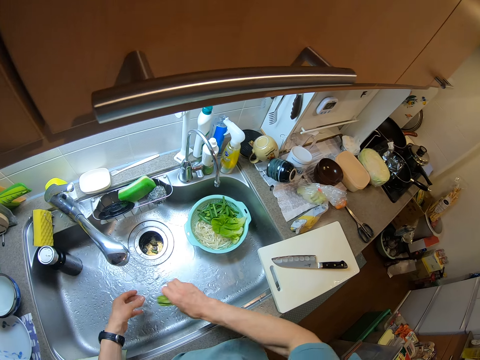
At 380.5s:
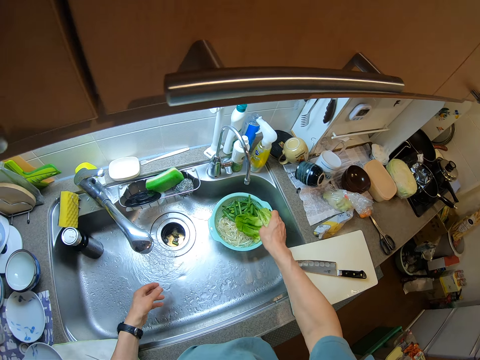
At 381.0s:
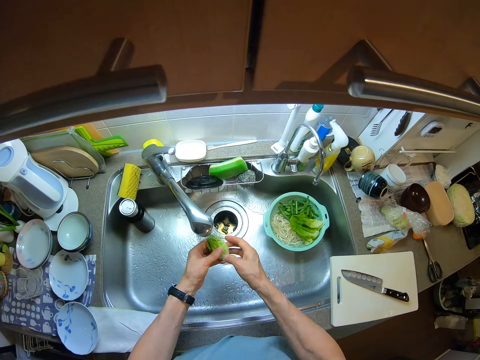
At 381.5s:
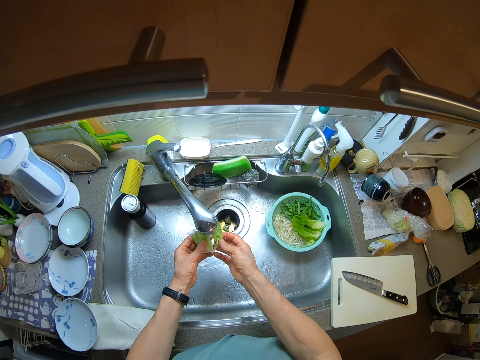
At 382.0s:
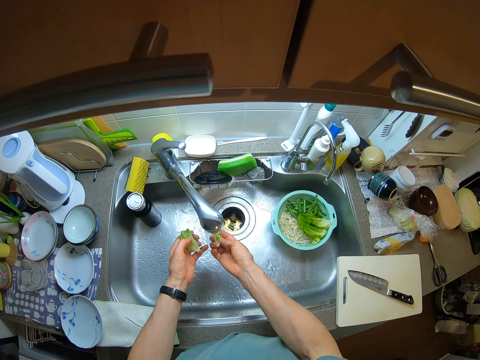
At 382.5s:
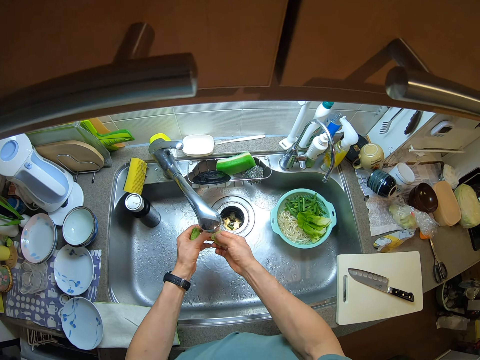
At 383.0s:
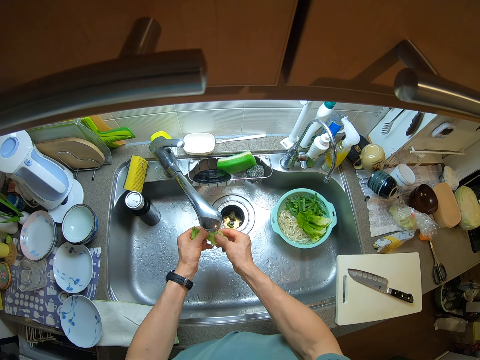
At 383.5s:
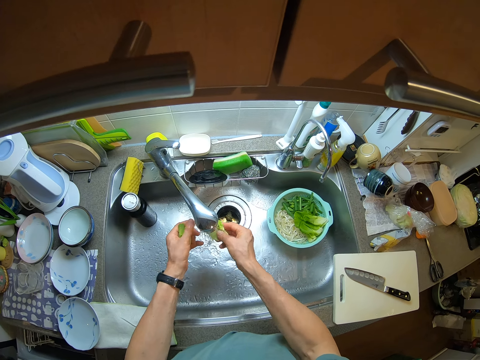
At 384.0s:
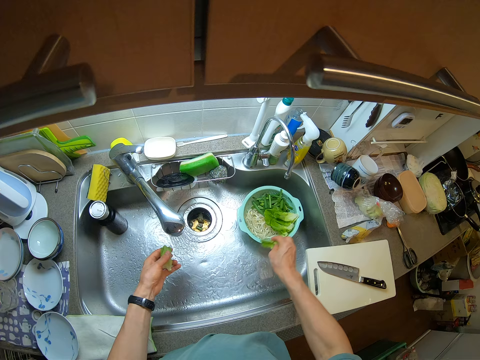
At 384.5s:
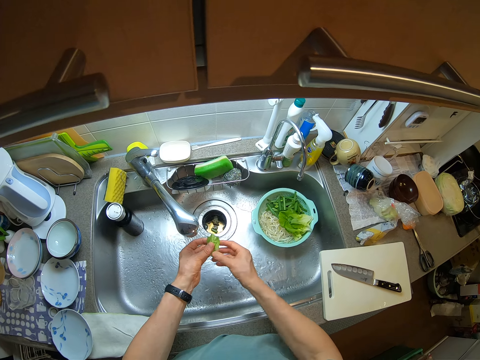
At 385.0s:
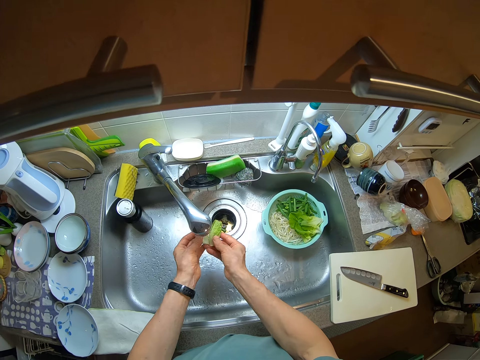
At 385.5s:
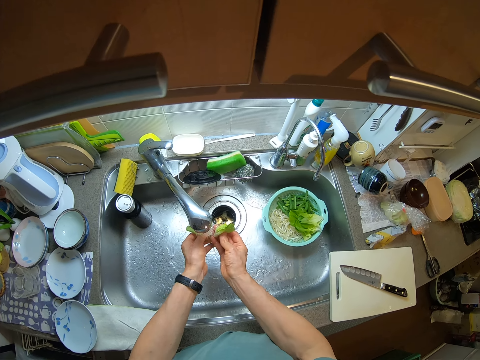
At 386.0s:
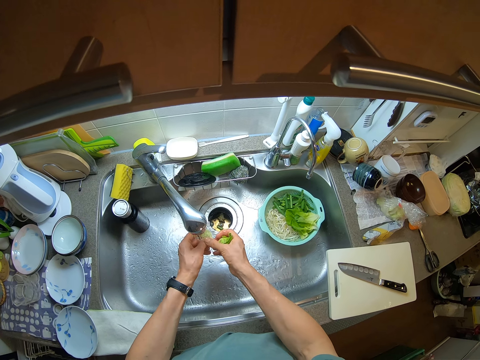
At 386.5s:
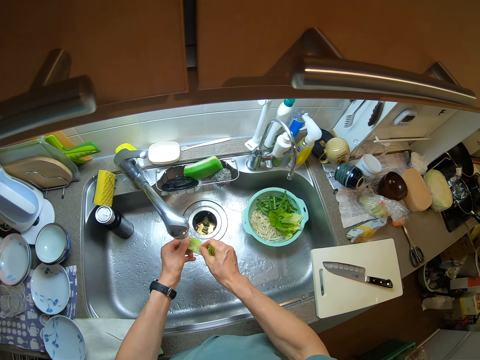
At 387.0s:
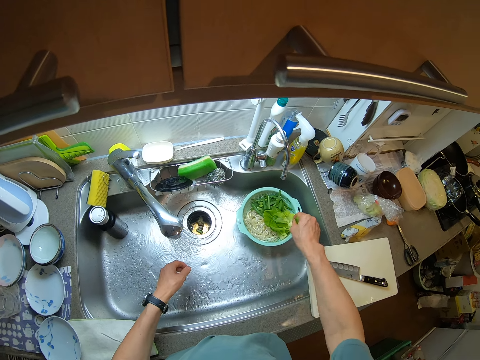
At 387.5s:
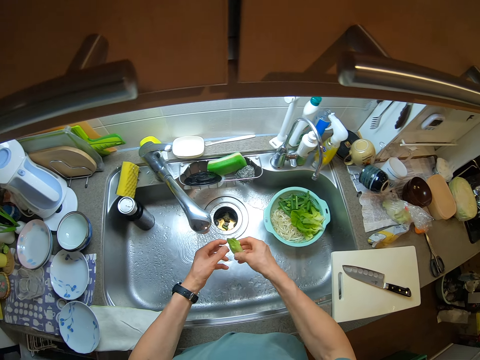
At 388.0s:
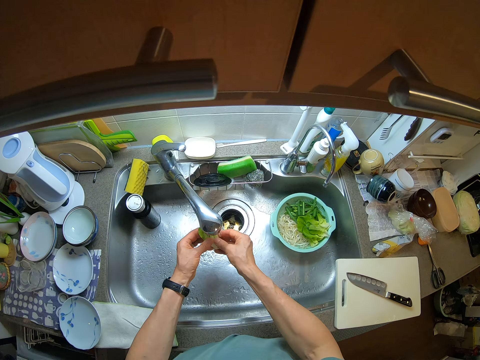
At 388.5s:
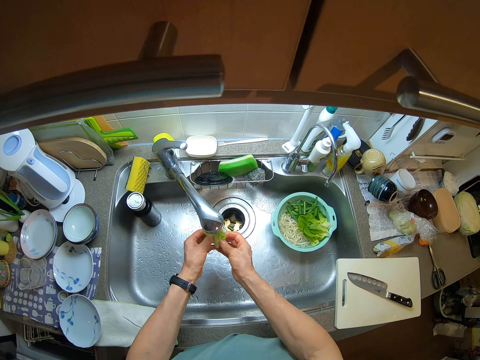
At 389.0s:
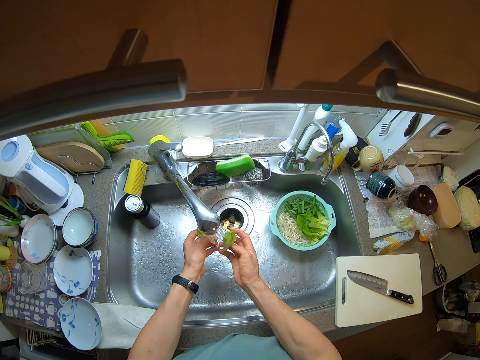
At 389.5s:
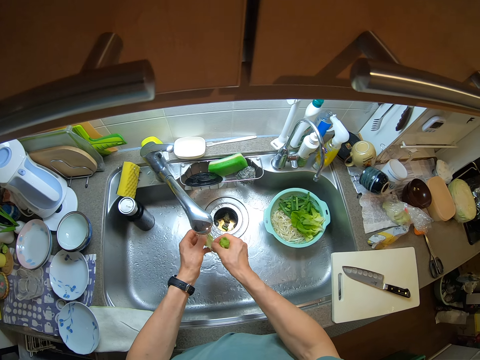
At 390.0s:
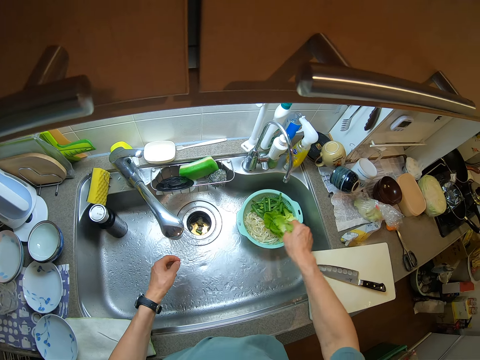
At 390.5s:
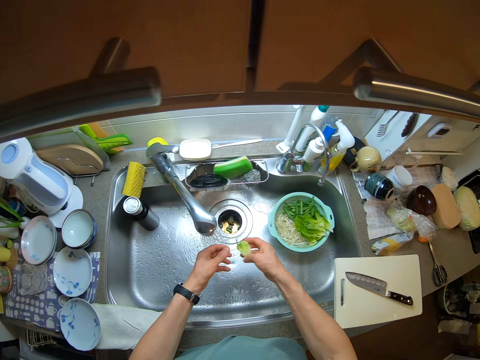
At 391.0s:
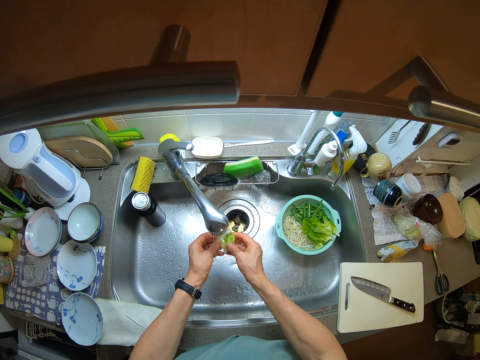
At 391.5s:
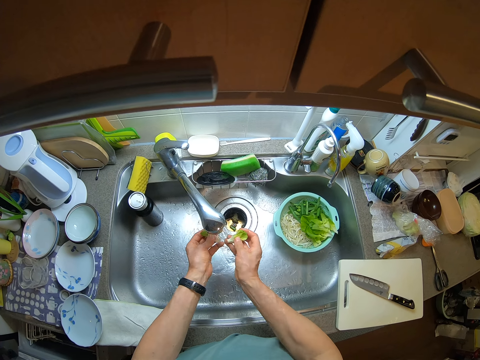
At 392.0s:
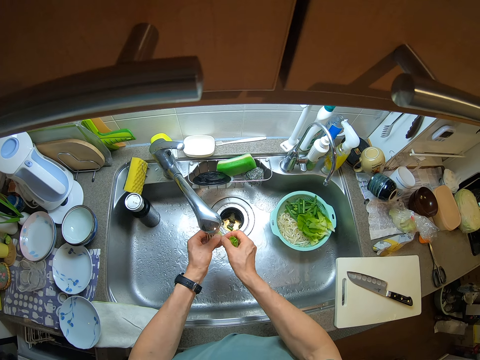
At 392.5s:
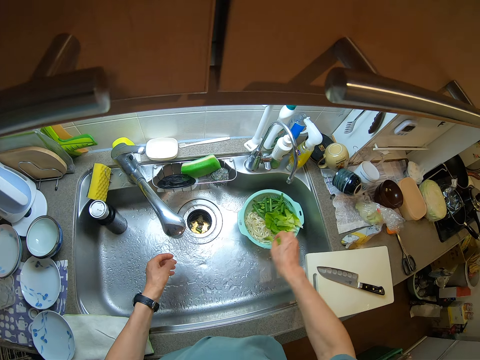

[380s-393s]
The camera wearer puts the lettuce into the sieve containing some pasta and cut spring onions. She picks the vegetable. She cuts the lettuce into two with her hands. She rinses the lettuce. She shakes her hand. She flaps the lettuce in her right hand. She puts the rinsed lettuce into the sieve containing some pasta and cut spring onions. She picks the vegetable.

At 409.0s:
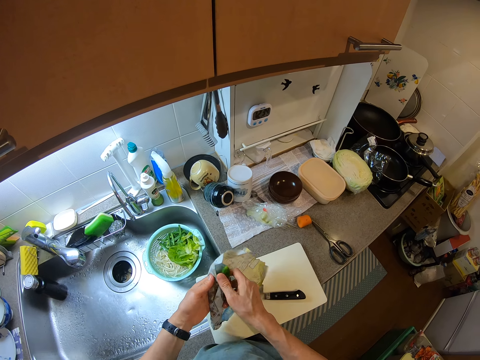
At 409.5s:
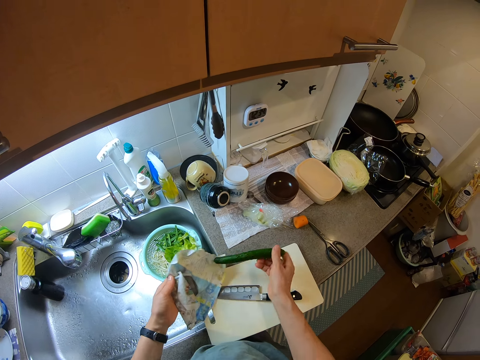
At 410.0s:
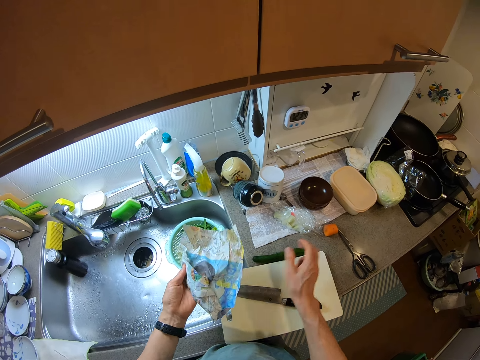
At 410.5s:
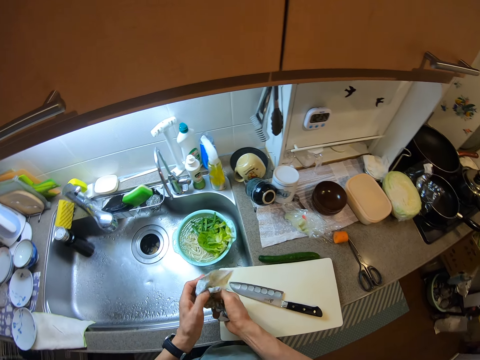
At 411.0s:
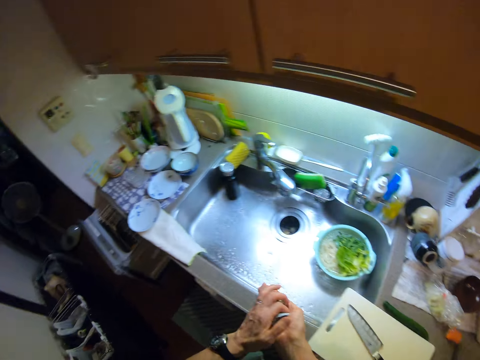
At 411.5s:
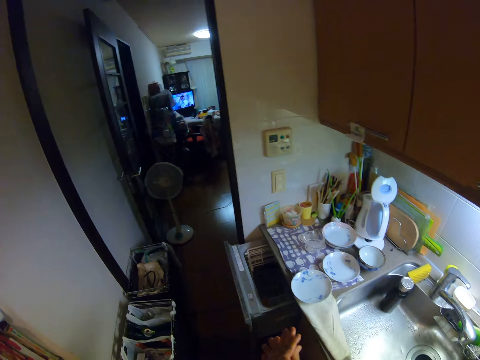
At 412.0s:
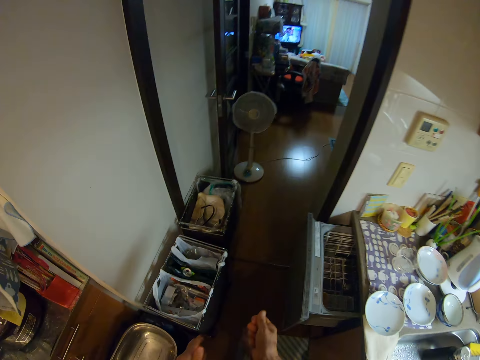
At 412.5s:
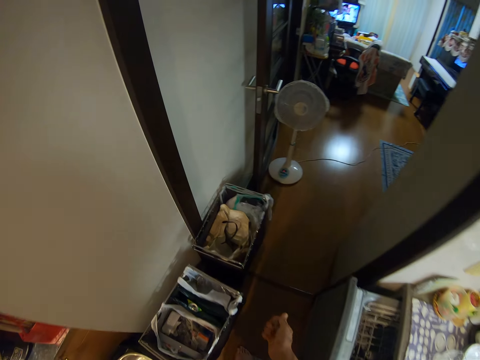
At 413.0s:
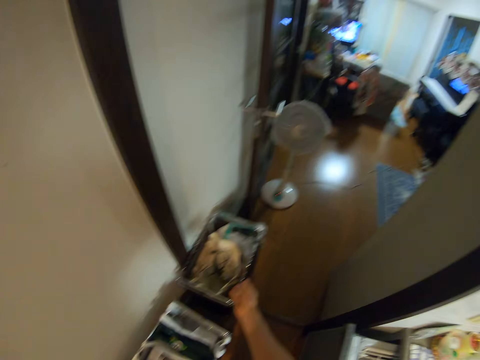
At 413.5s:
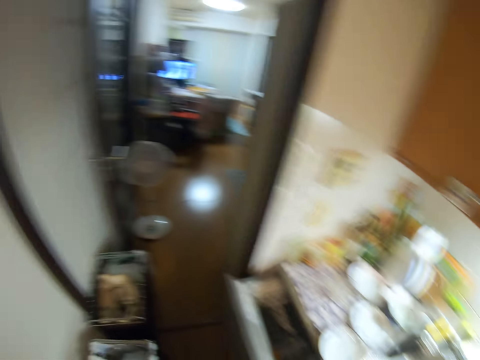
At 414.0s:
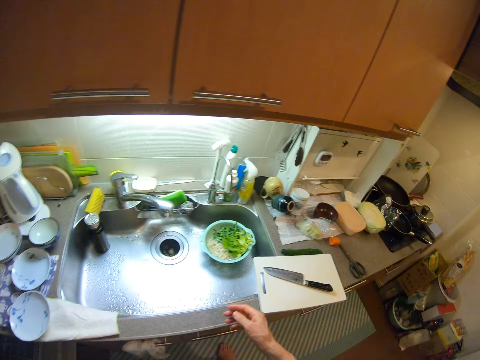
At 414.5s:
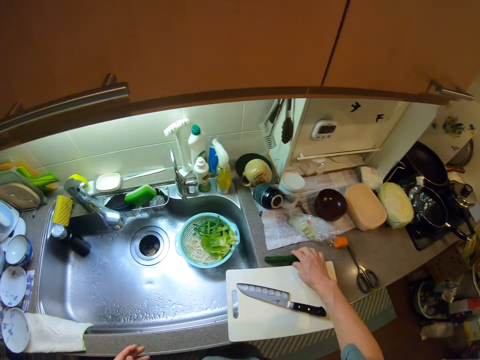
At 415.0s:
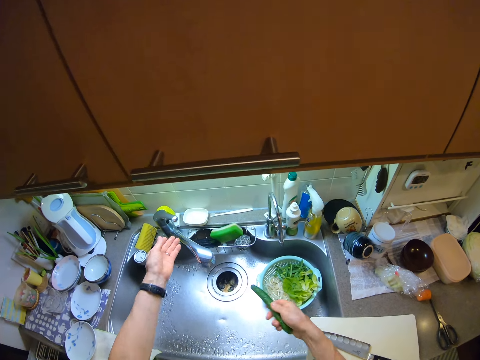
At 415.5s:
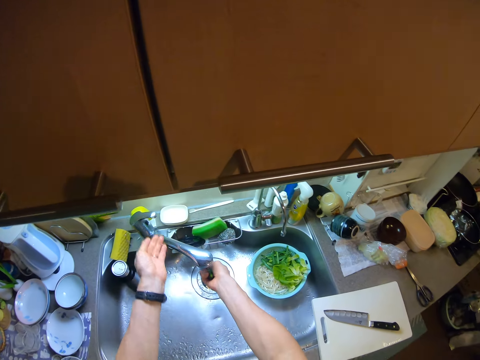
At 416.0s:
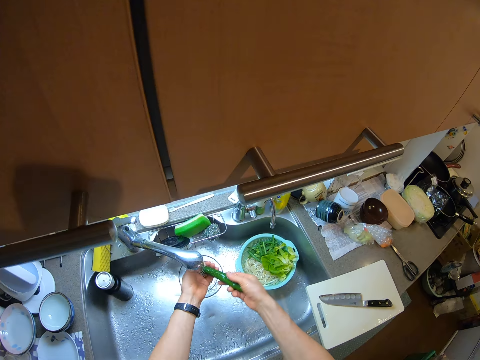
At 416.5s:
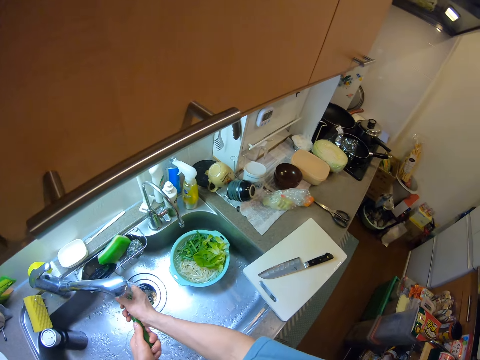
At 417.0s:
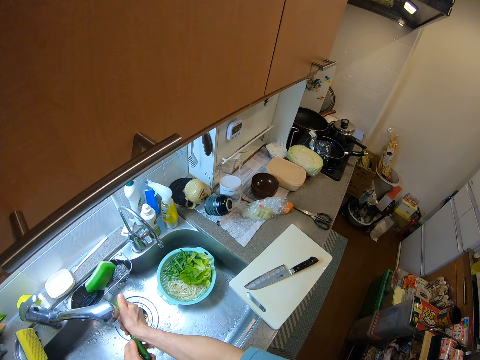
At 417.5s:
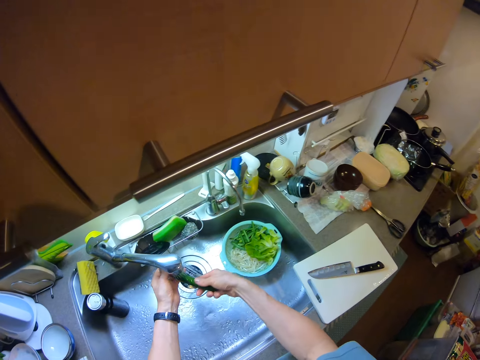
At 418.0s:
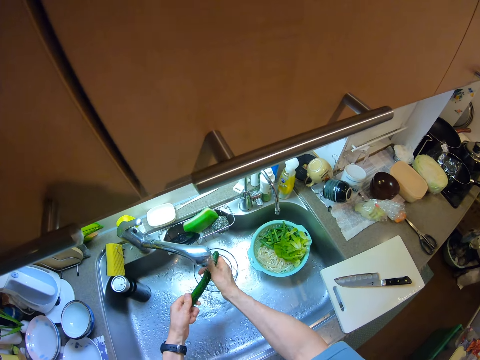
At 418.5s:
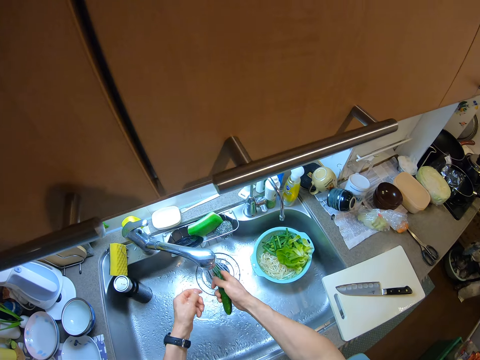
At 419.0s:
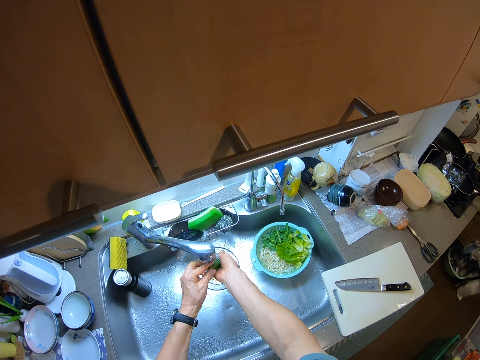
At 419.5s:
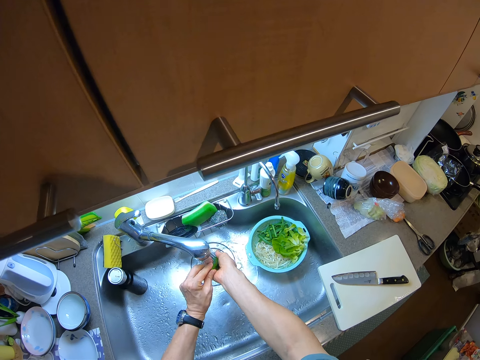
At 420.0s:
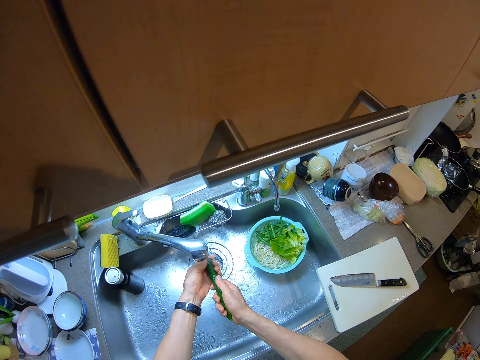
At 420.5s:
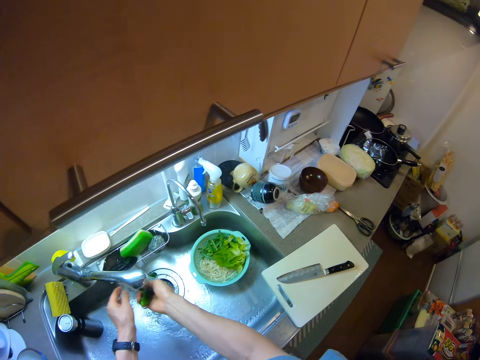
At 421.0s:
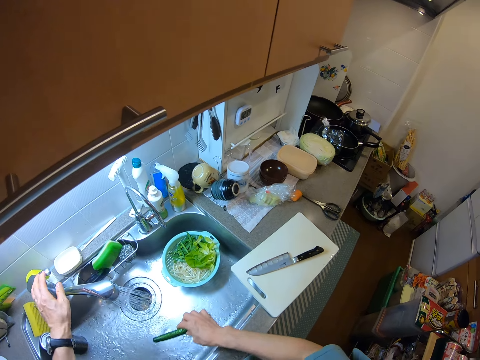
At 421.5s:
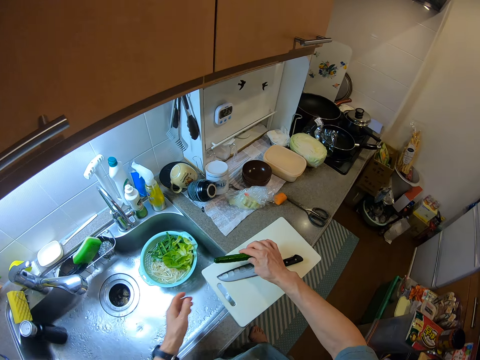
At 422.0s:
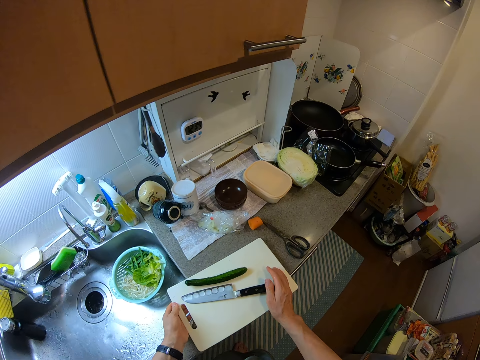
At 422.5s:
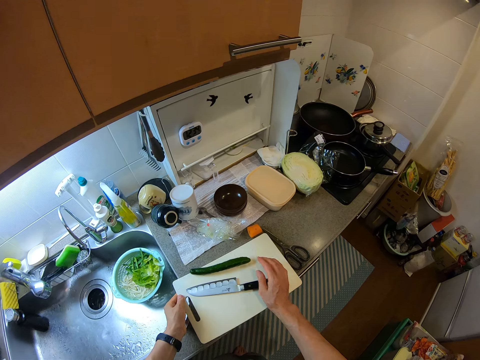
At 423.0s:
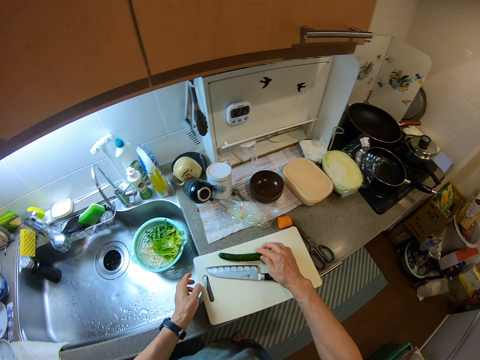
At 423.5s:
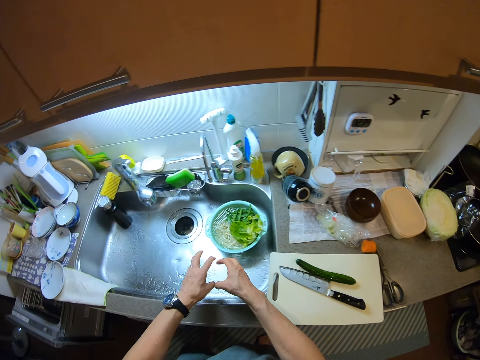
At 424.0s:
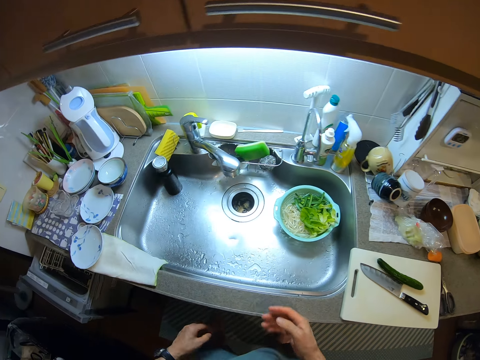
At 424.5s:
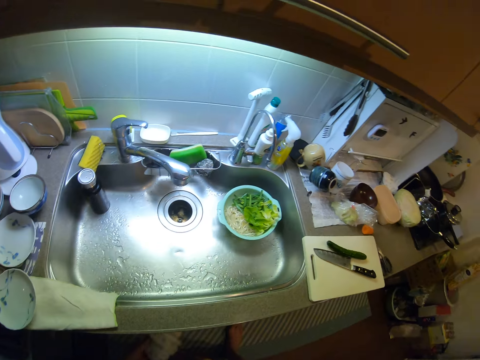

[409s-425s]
The camera wearer moves the tap. She puts the cucumber on the kitchen slab with her right hand. She squeezes the piece of paper with her hands. She moves a bit. She unpacks something. She folds the paper. She throws the squeezed piece of paper into a trash can. She walks back towards the kitchen slab. She picks the cucumber from the kitchen slab with her right hand. She opens the tap with her left hand. She rinses the cucumber with the water from the tap. She closes the tap with her left hand. She washes something. She drops the cucumber on the chopping board with her right hand. She moves the chopping board on the kitchen slab. She moves the cucumber on the chopping board with her right hand. She drips off water from her hands.
